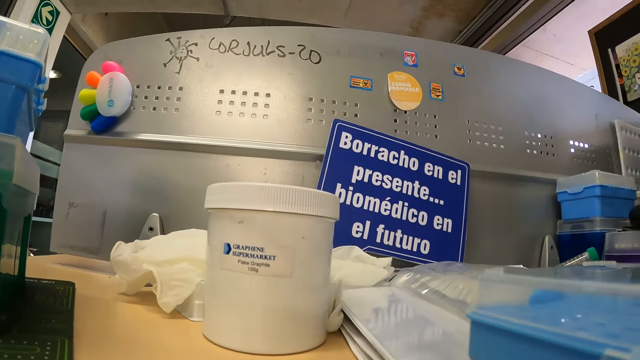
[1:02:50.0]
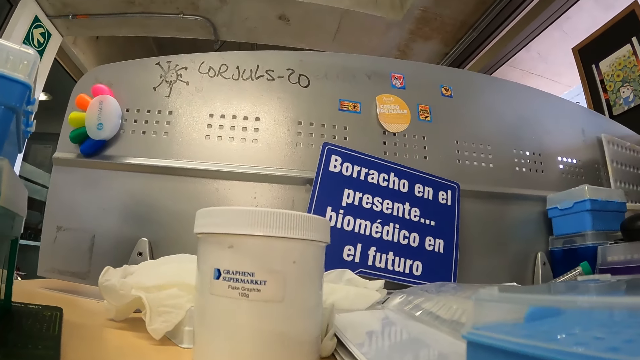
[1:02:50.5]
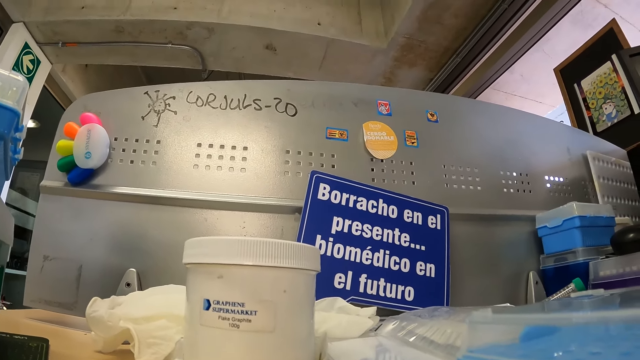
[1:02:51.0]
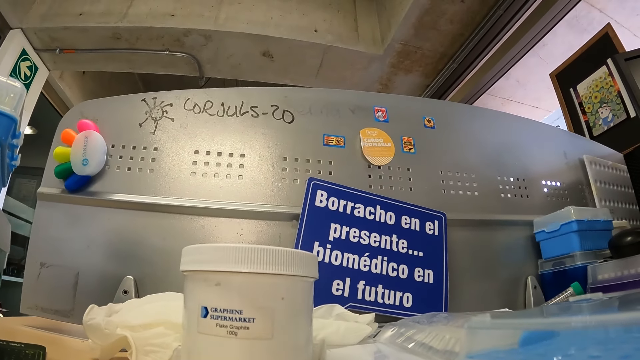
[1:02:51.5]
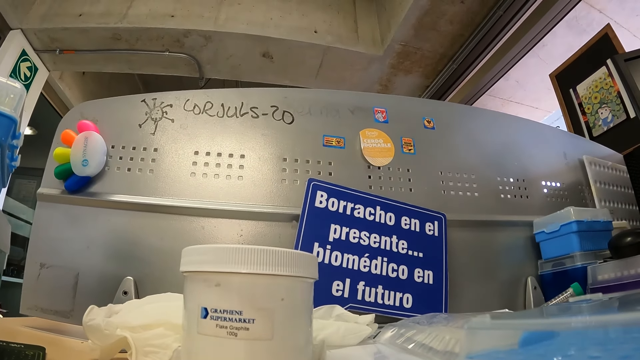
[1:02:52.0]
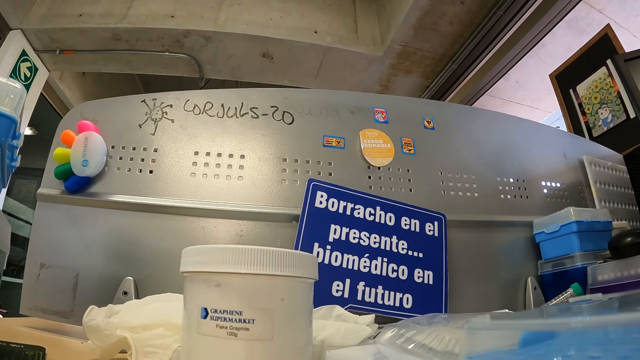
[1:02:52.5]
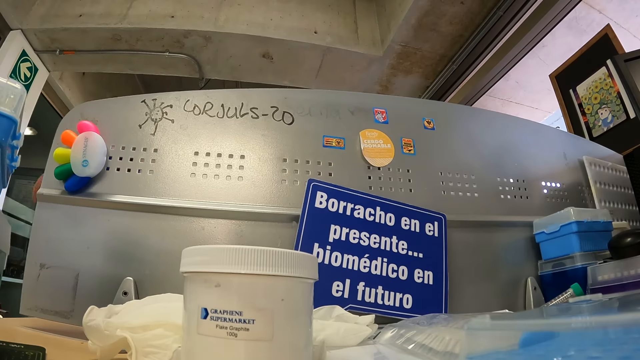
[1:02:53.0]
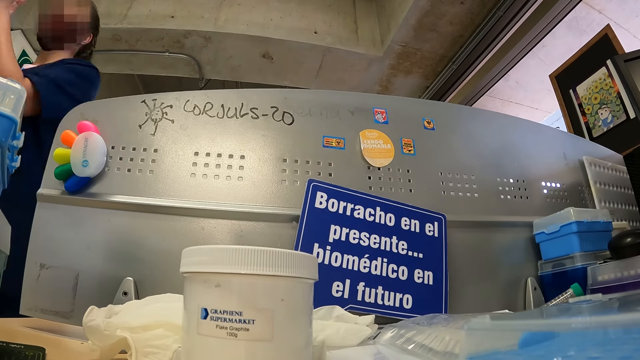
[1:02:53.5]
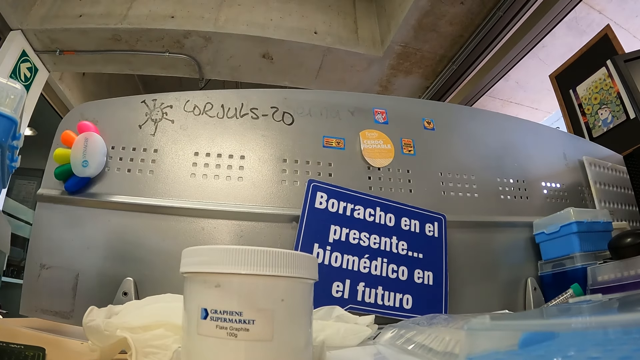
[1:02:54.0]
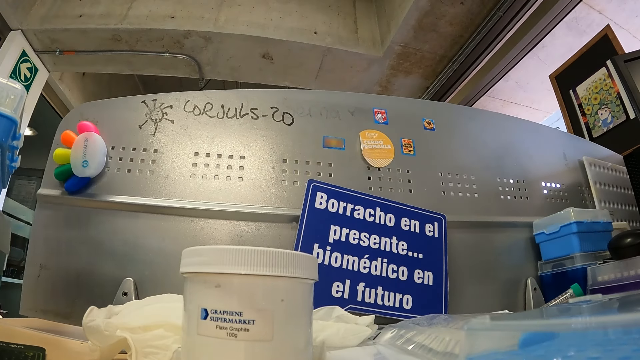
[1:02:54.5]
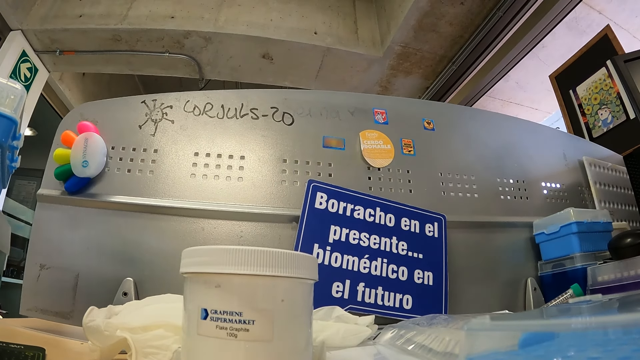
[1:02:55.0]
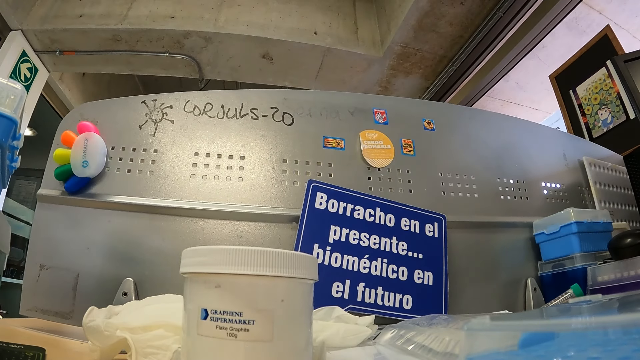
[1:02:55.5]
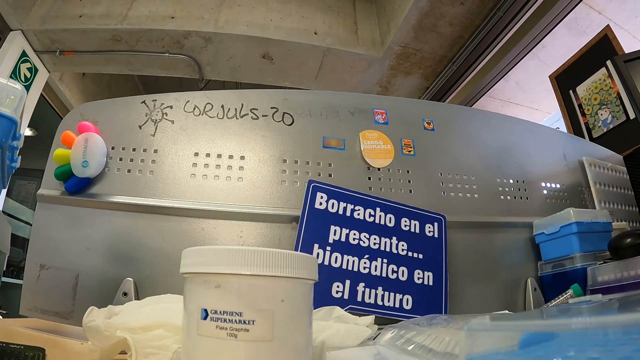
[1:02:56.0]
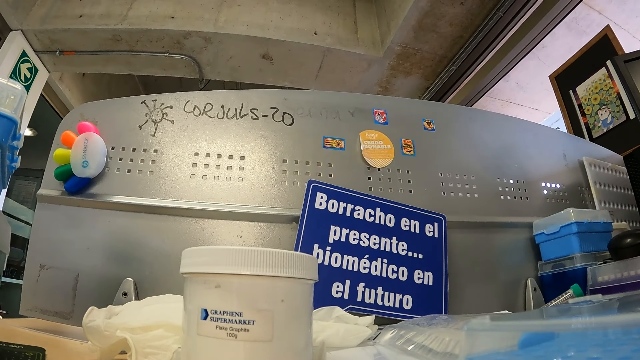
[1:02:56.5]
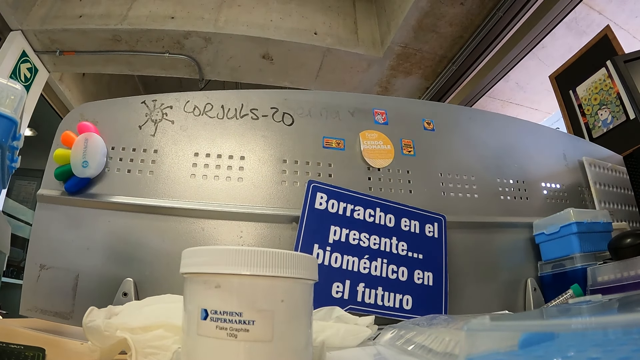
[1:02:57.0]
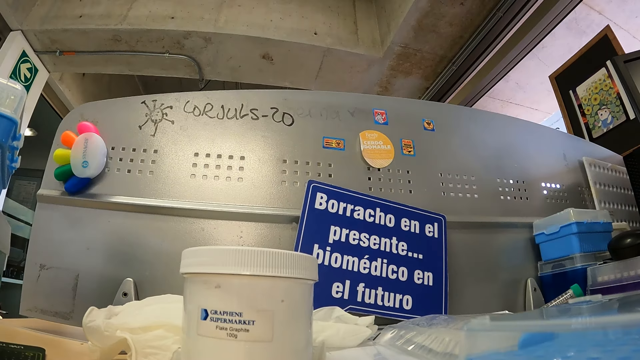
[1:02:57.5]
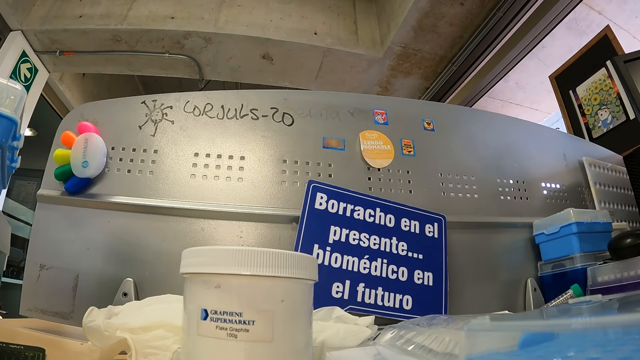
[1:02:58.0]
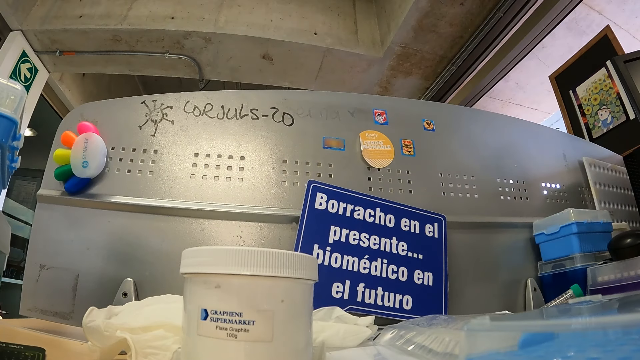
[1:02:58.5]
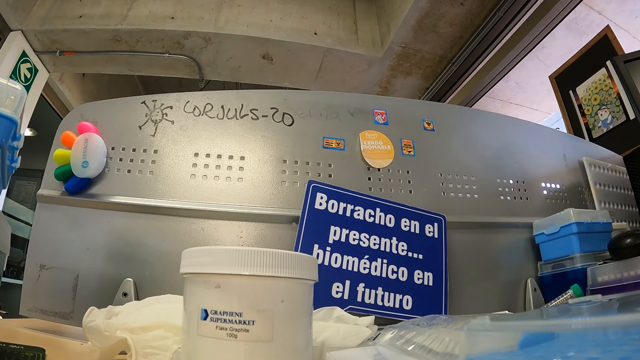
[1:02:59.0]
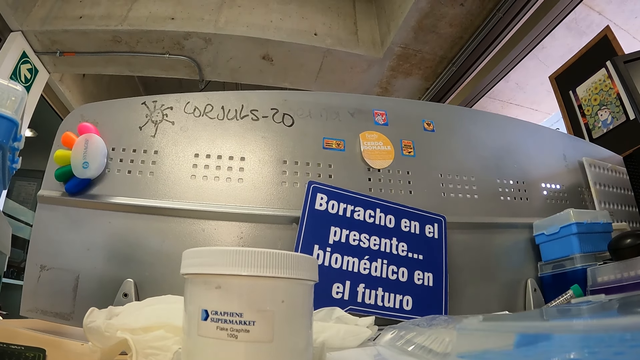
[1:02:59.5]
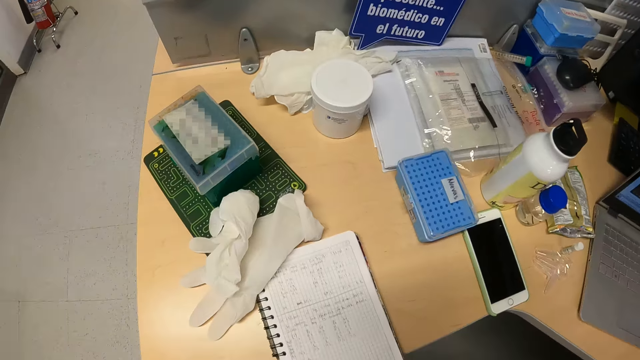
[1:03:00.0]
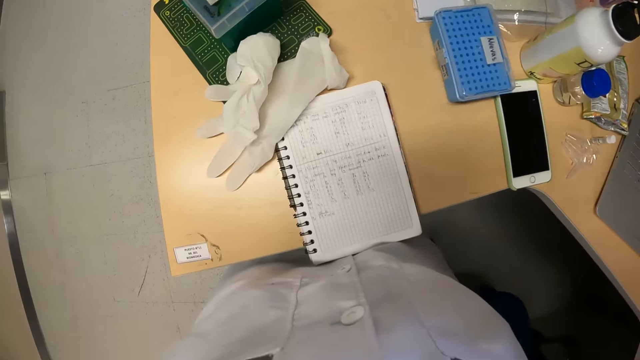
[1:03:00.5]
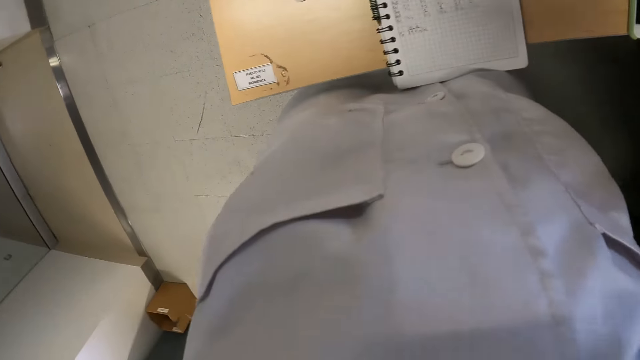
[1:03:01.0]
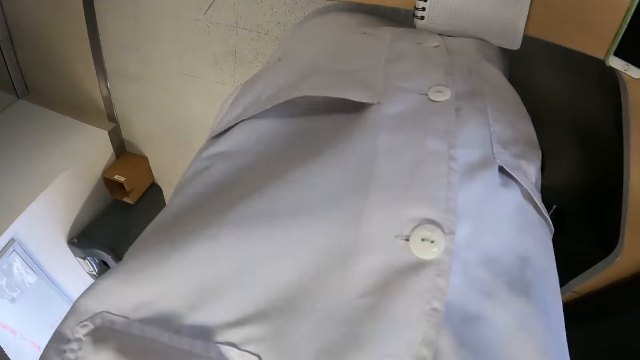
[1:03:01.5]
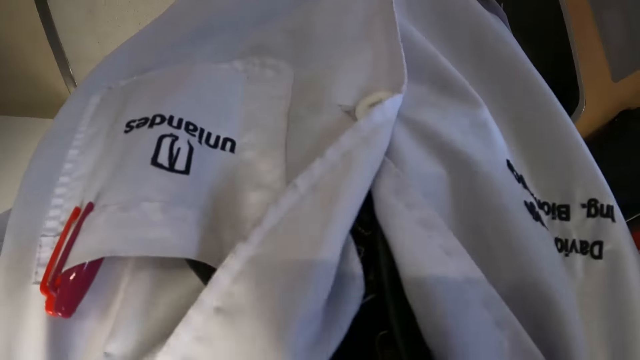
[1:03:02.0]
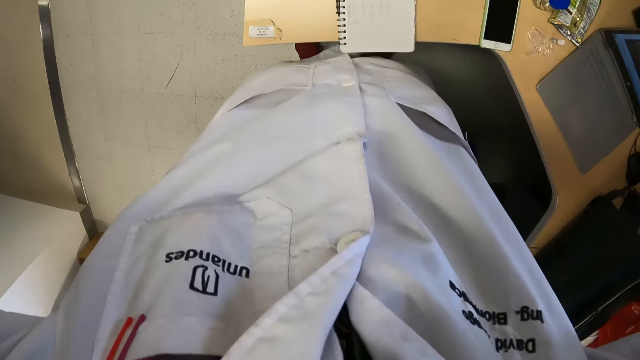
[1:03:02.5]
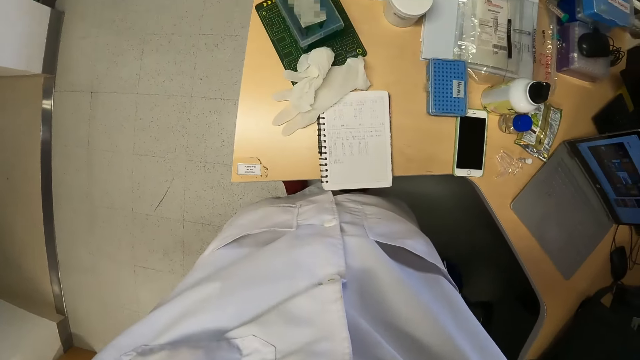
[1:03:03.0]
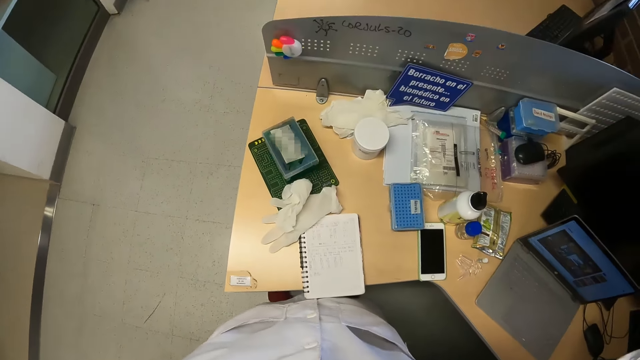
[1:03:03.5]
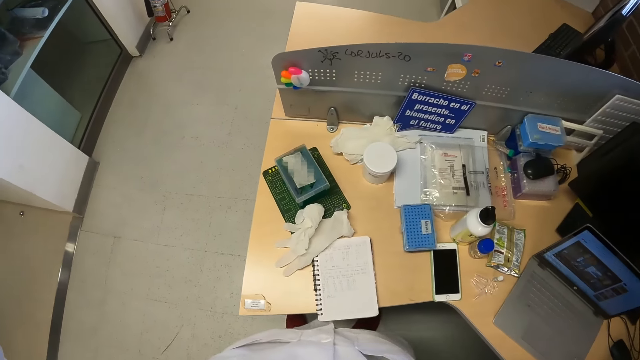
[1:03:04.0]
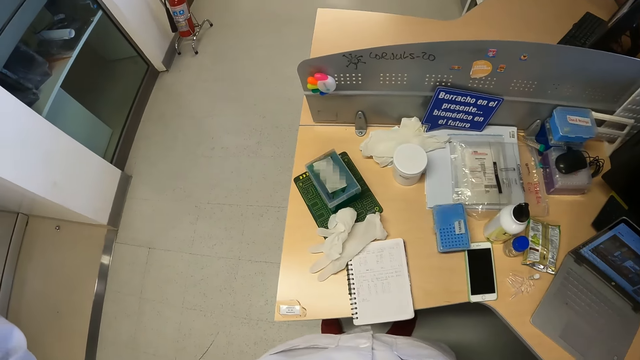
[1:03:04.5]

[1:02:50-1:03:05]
The camera wearer stares at the desk. He touches his face with both hands.

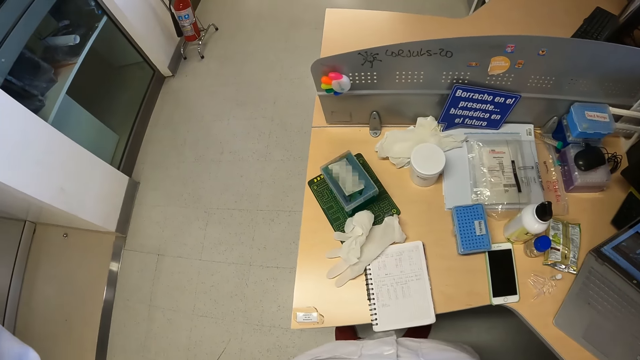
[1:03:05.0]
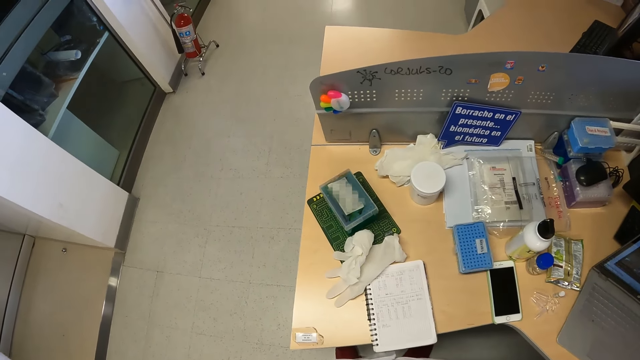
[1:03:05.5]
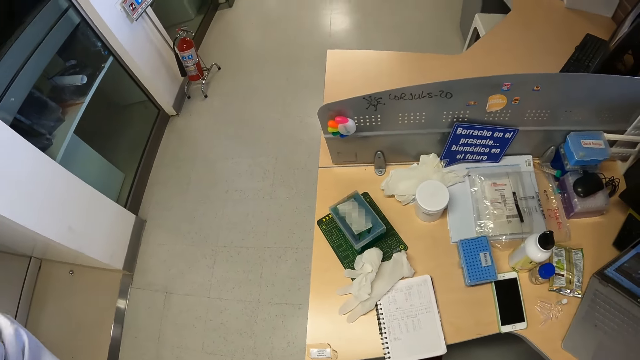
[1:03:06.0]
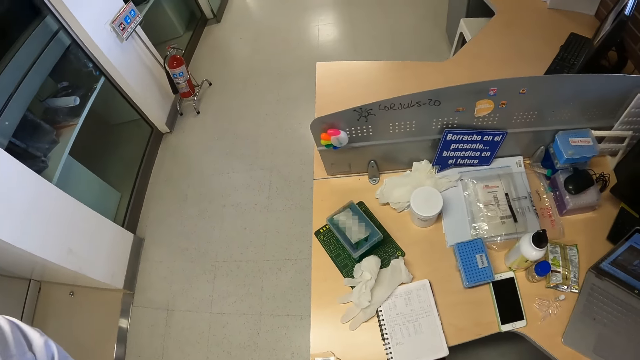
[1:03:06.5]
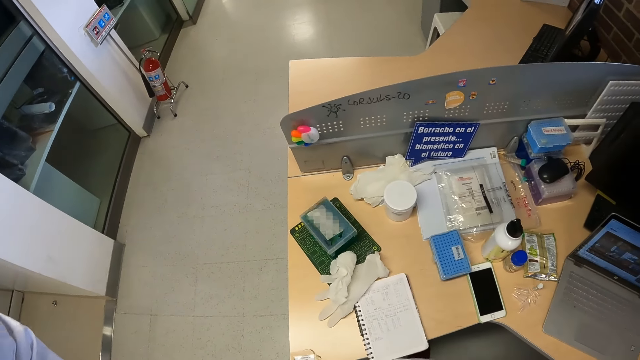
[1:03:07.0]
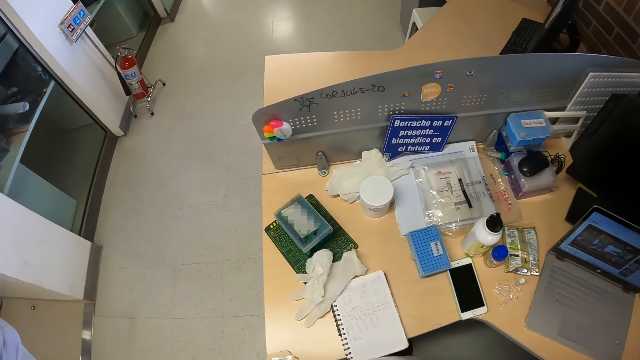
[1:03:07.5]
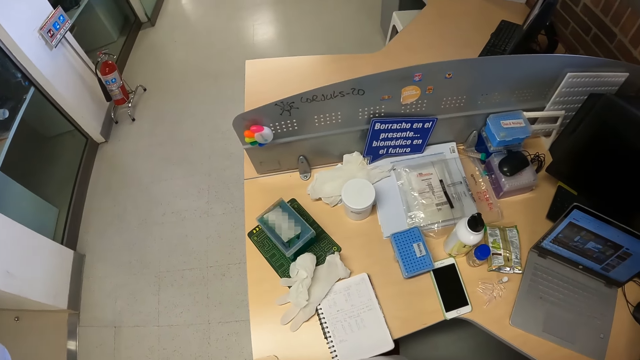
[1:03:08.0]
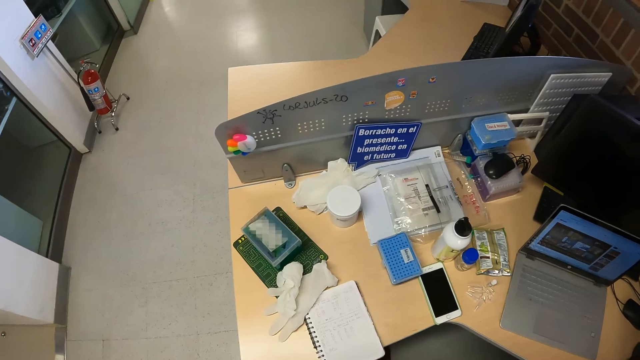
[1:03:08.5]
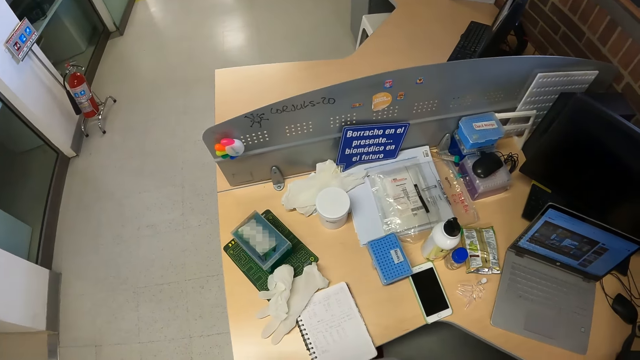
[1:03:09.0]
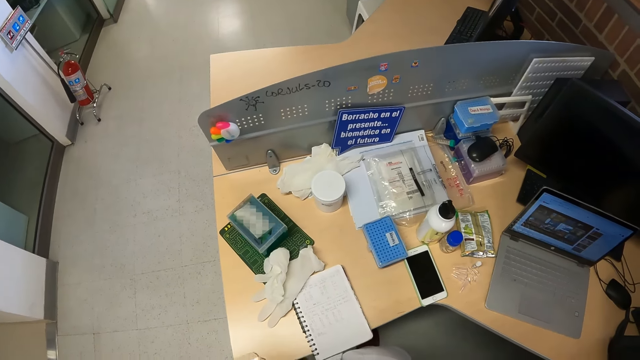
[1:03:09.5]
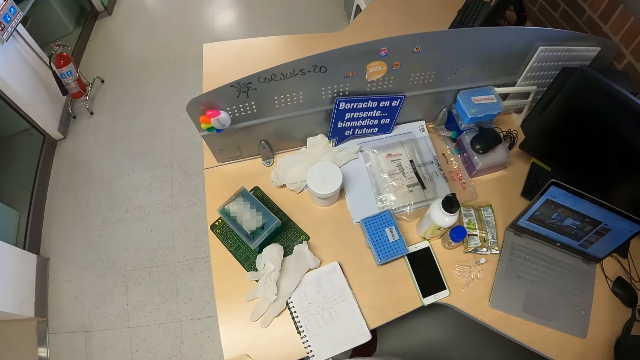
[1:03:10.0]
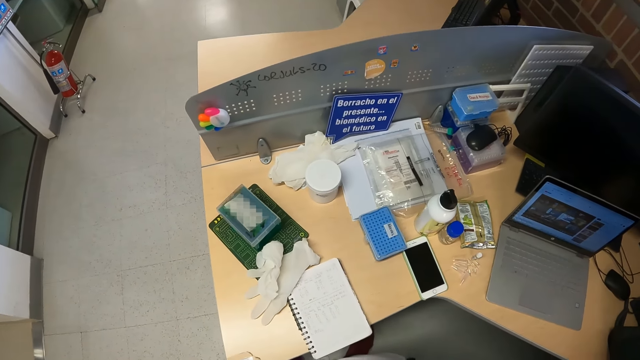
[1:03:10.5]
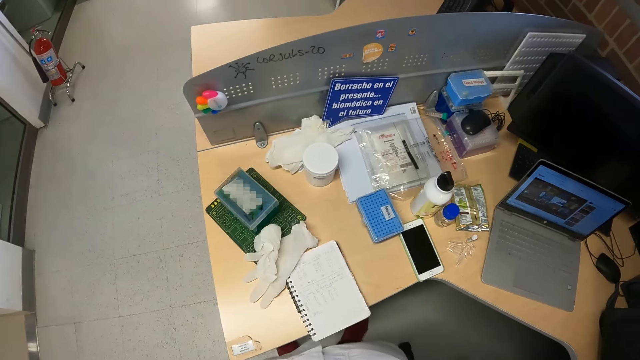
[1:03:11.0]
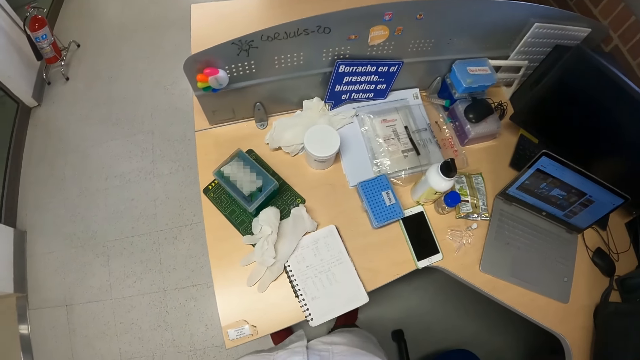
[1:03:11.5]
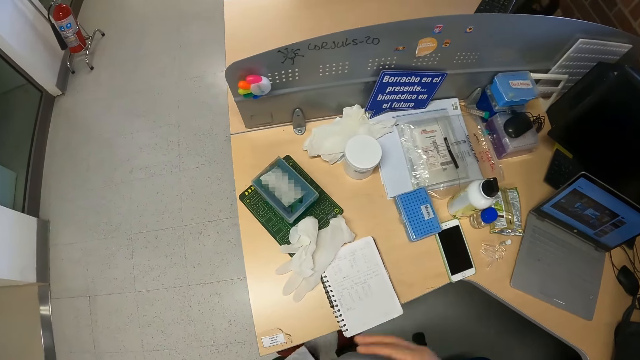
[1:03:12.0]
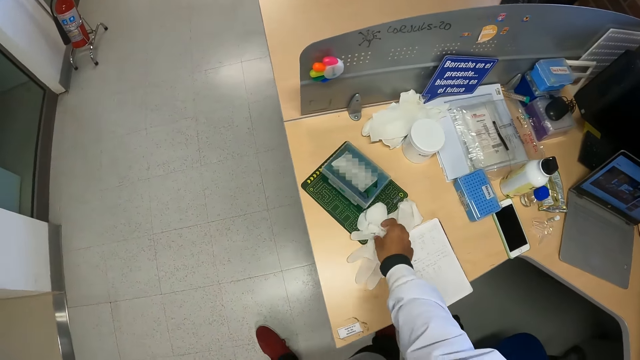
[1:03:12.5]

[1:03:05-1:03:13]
The camera wearer picks up a glove from the table with his right hand.
